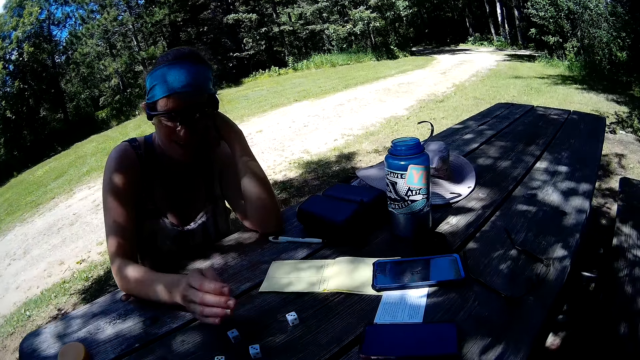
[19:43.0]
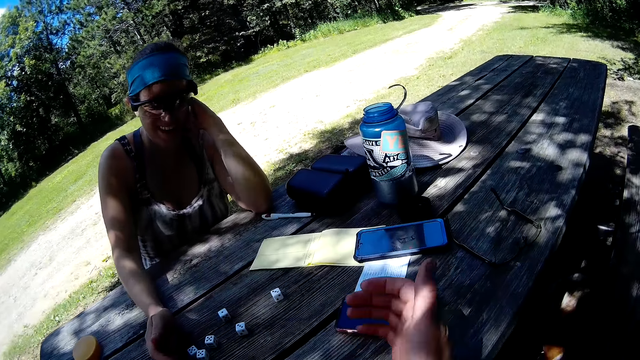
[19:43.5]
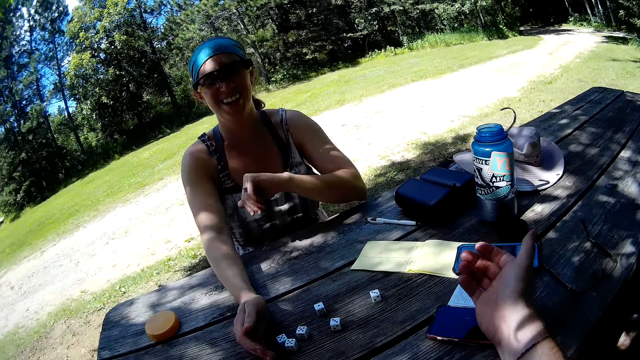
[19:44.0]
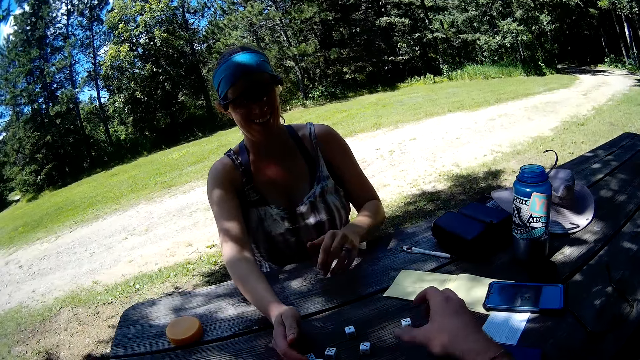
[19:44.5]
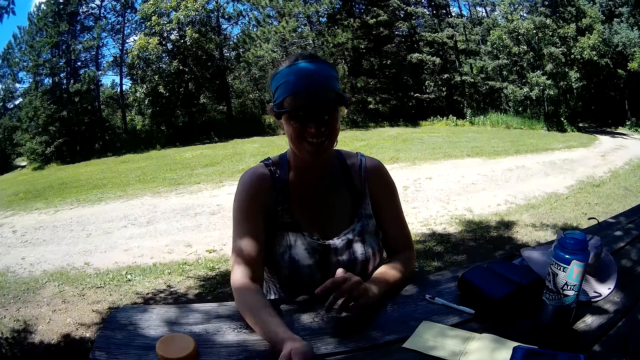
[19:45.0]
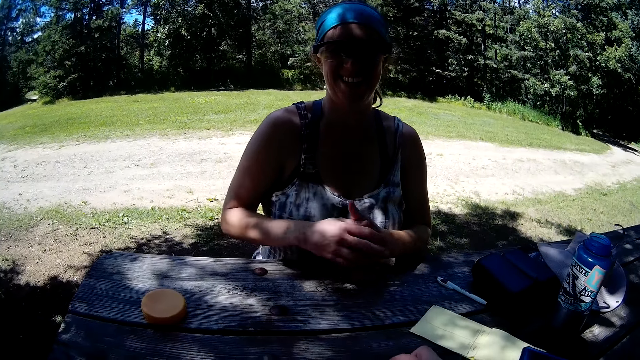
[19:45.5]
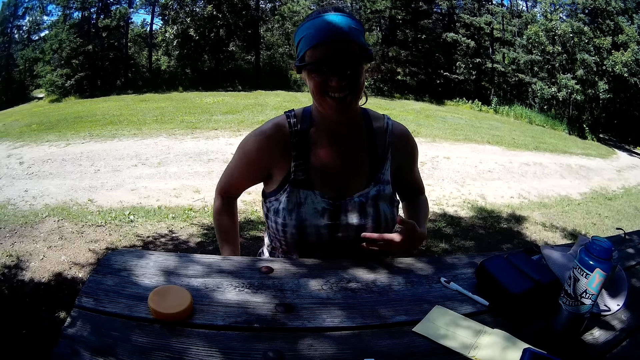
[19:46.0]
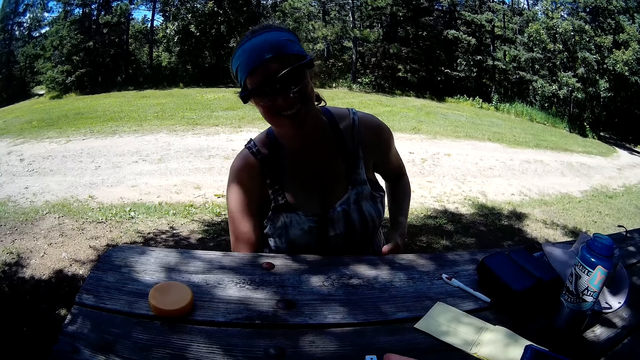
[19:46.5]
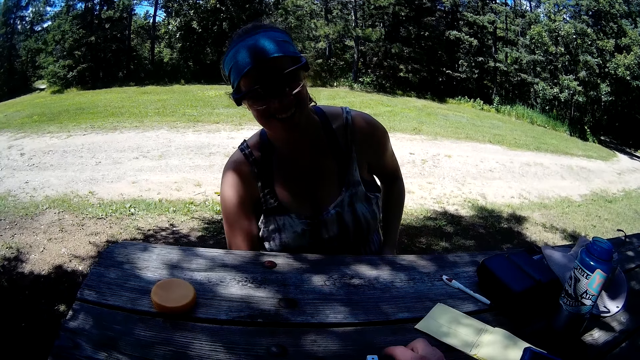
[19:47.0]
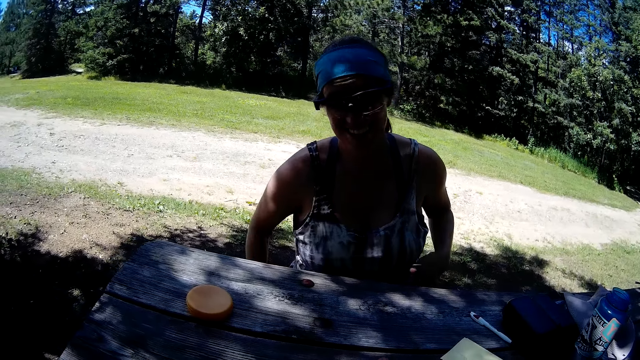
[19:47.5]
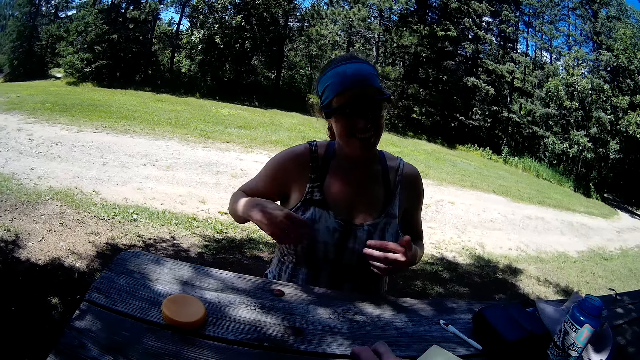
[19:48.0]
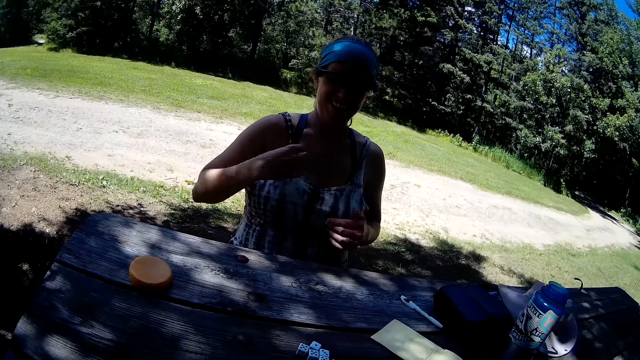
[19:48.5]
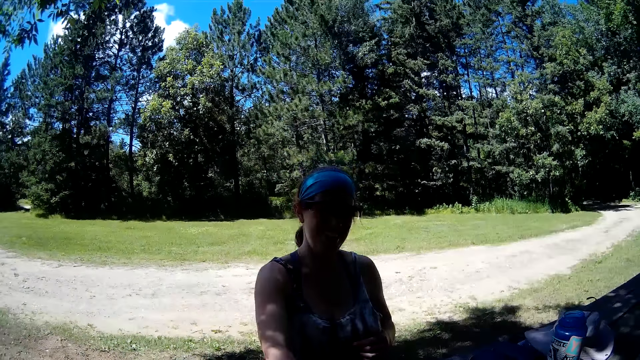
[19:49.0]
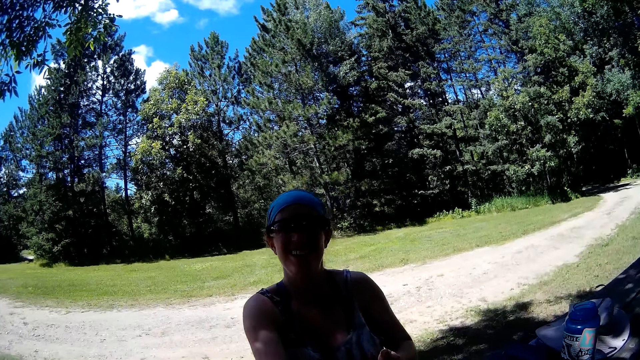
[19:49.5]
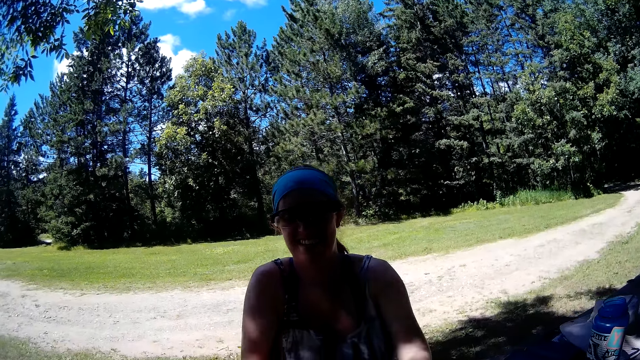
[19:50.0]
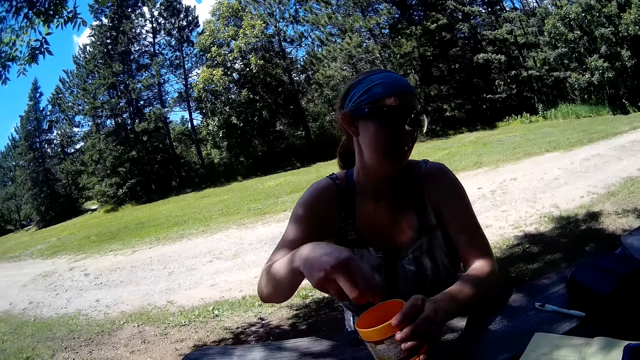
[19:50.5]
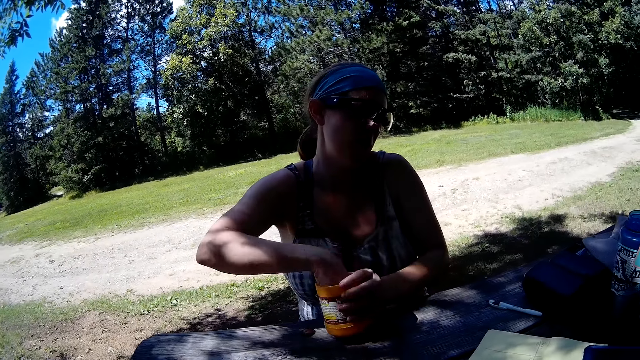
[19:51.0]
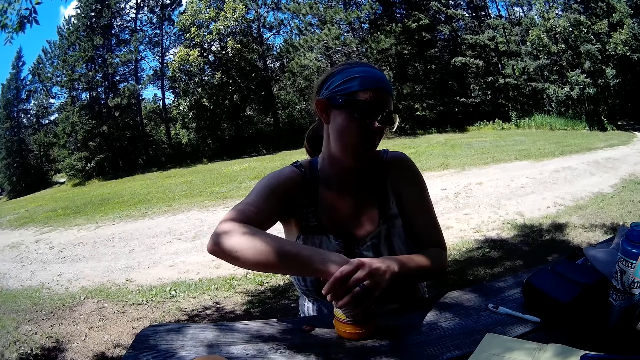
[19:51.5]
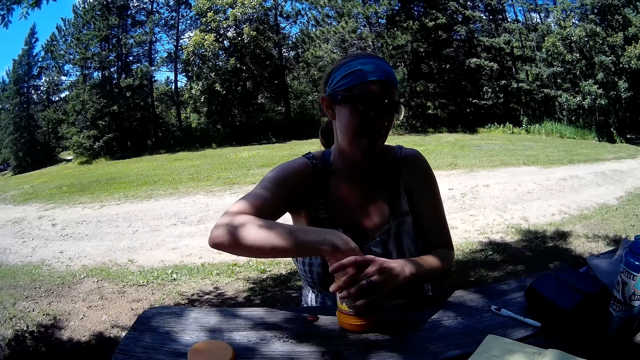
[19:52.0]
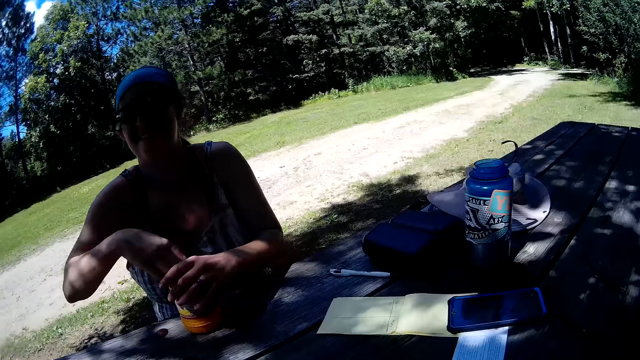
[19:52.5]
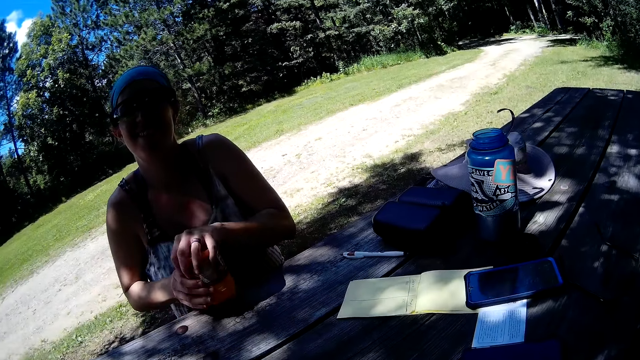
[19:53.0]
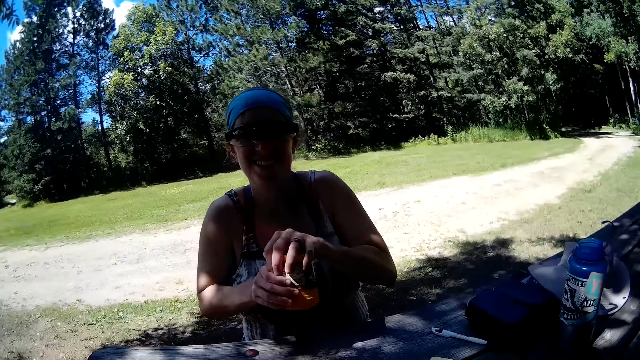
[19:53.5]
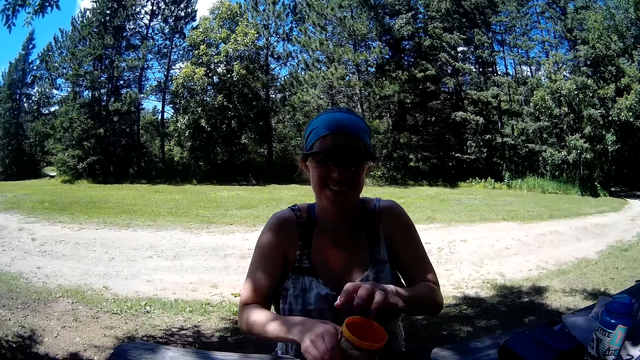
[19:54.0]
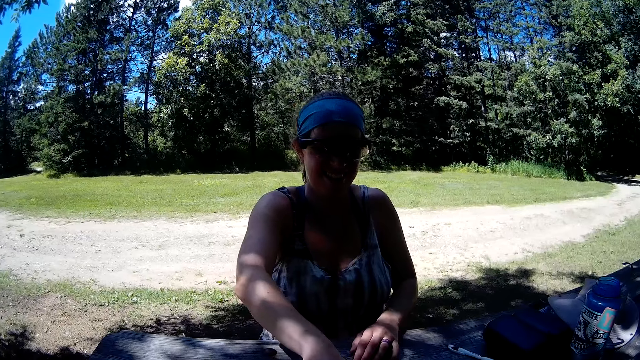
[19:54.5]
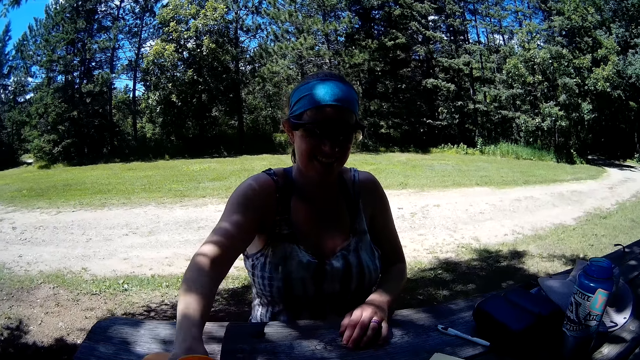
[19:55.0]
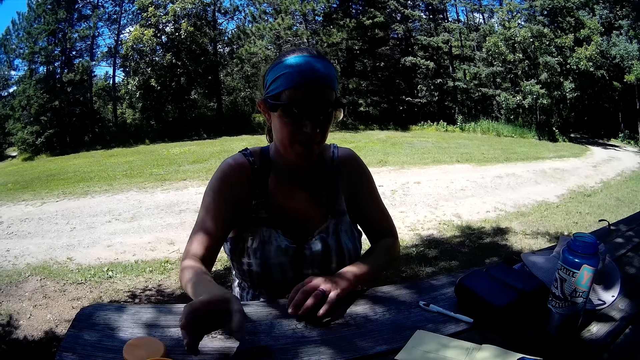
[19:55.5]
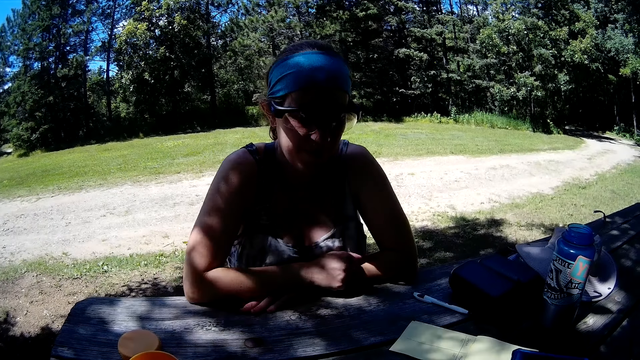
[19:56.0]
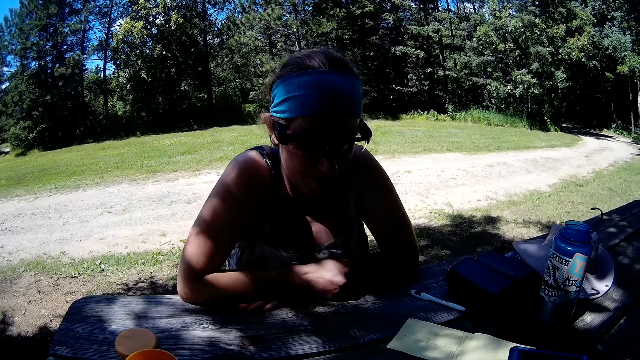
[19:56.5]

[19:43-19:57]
The camera wearer gesticulates with his right hand. The lady picks up the dice or dominos. The lady packs the dominos on the table with her right hand. The lady picks the container on the table with her left hand. The lady pours the dominos in her right hand into the container in her left hand. The lady holds the container with both hands and shakes the container with both hands. The lady pours the dominos on the table from the container in her right hand. The lady puts the container on the table.

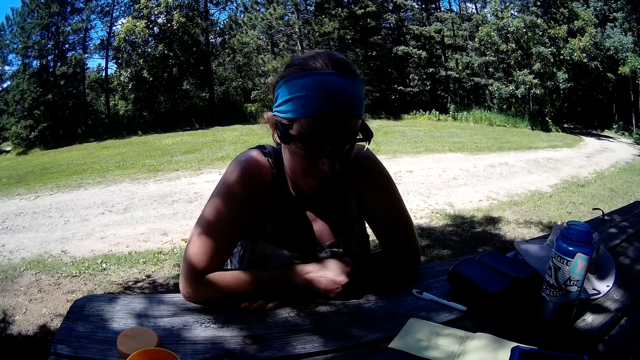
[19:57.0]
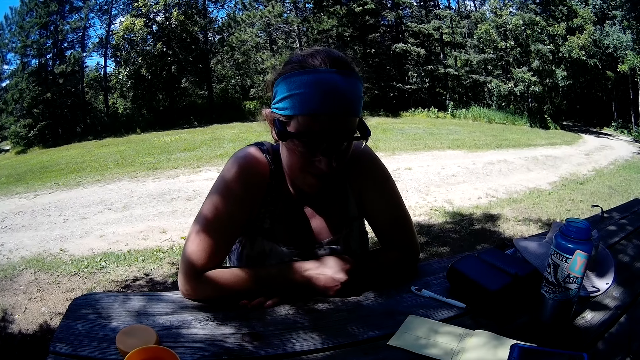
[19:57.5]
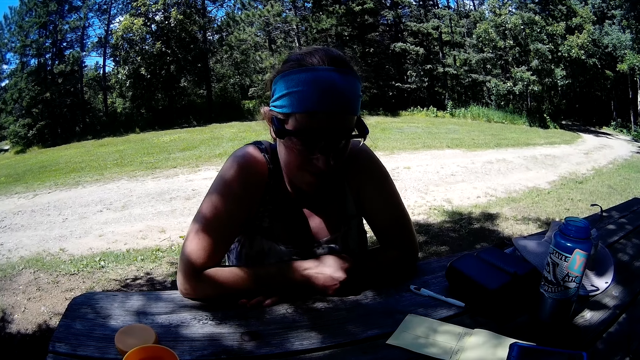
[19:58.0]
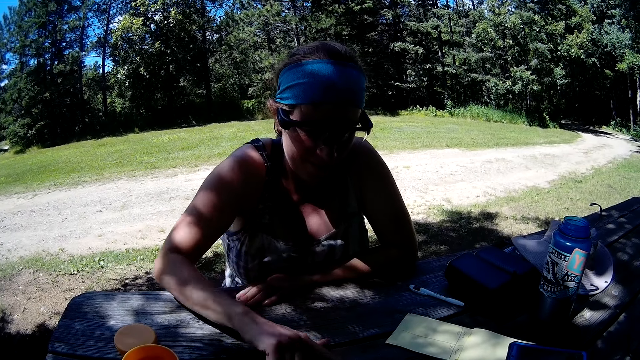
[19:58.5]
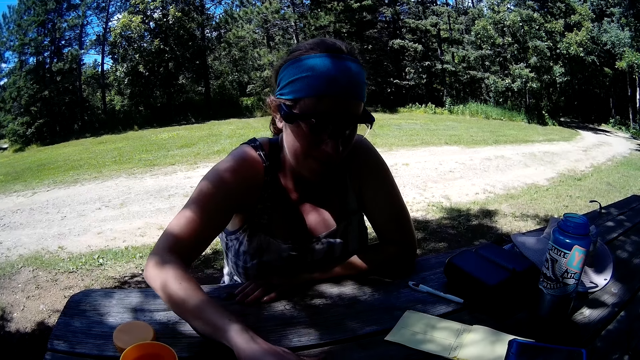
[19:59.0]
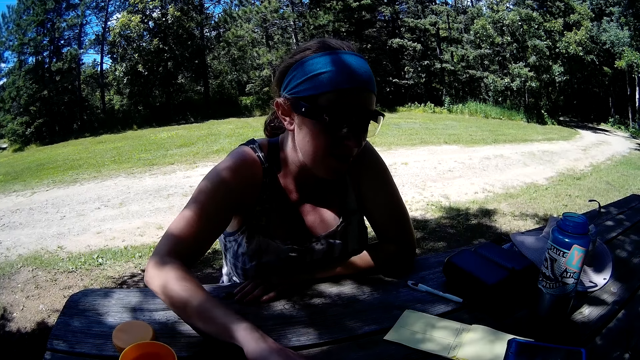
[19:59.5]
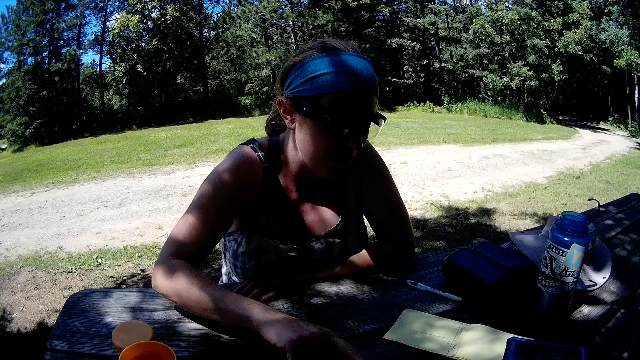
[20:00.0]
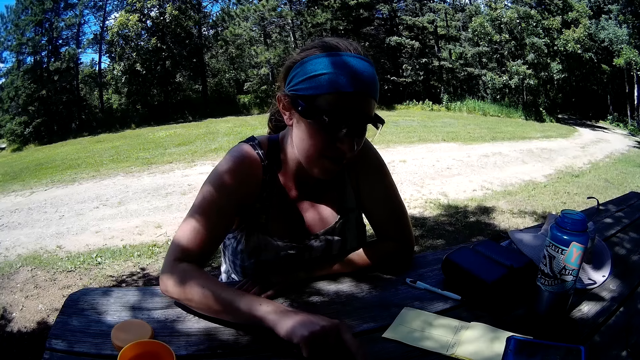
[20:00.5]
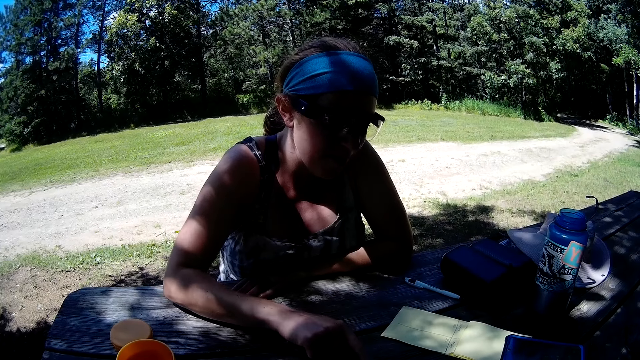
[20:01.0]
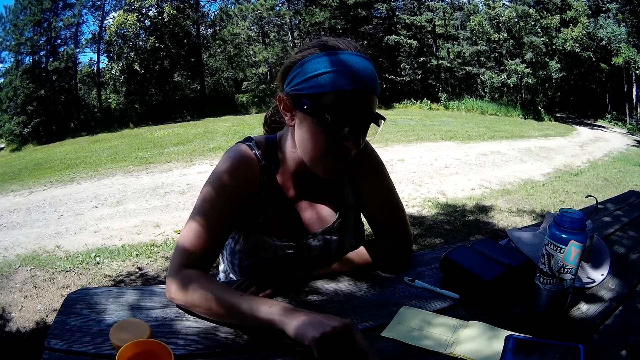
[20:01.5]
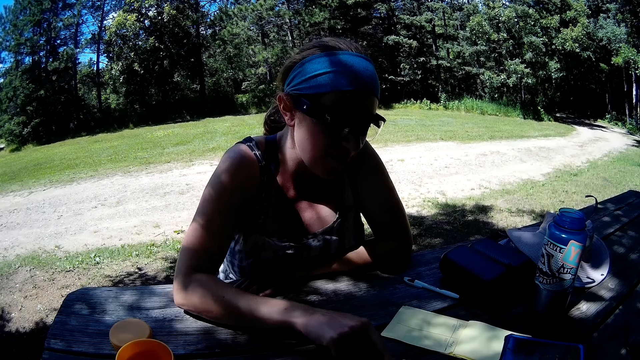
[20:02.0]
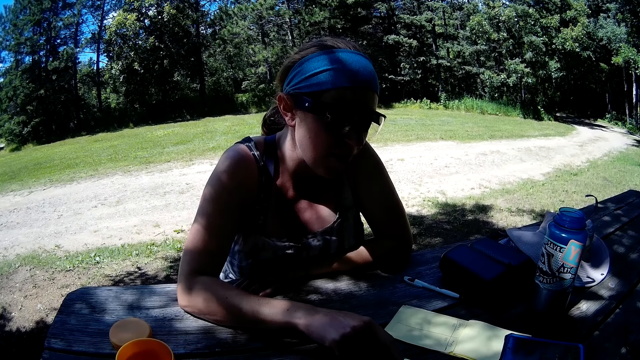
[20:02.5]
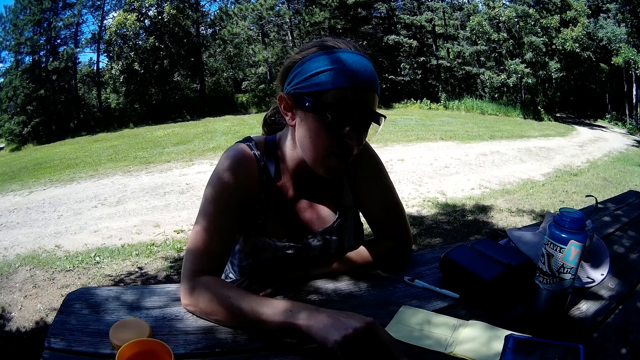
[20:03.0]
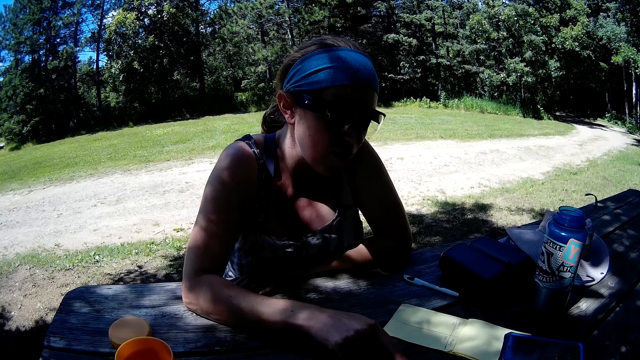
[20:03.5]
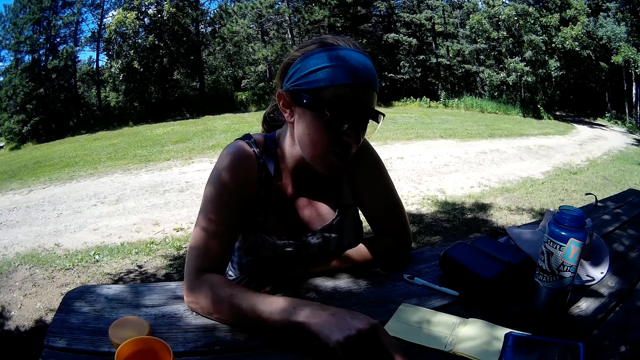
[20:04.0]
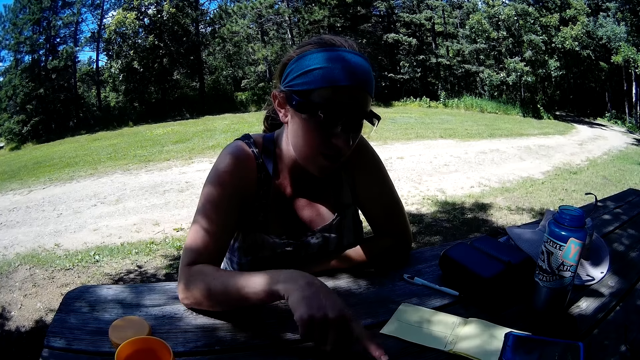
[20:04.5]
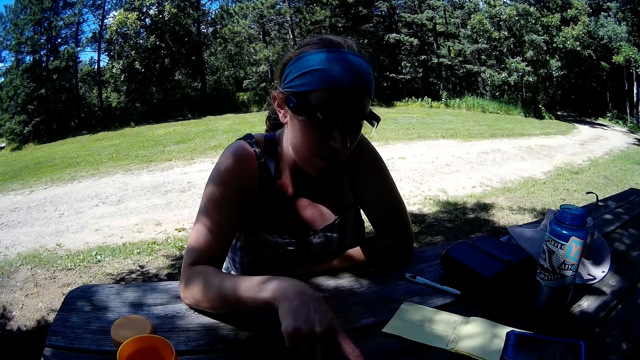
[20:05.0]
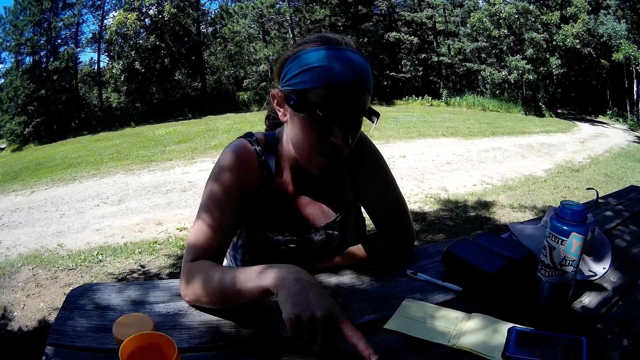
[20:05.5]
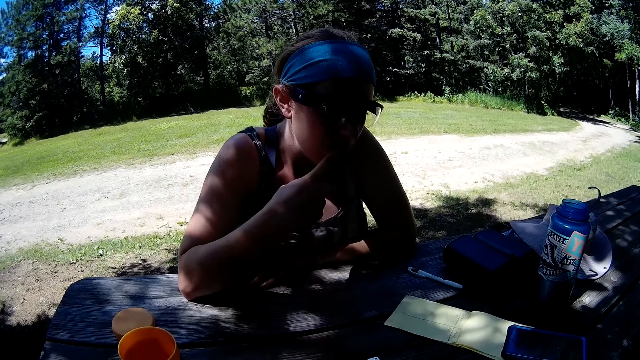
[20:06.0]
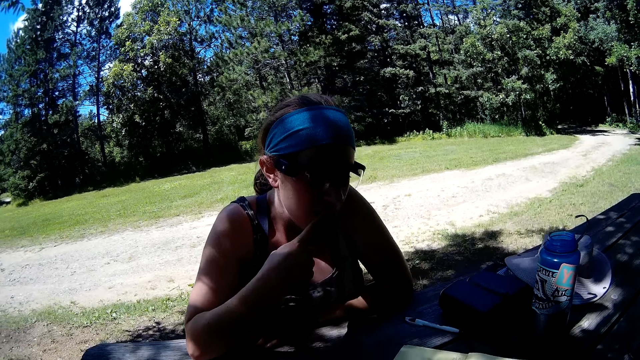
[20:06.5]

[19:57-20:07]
The camera wearer looks at the dice or dominos. The lady adjusts the dominos on the table with her right hand.
